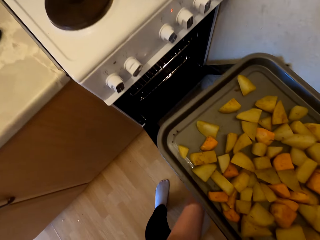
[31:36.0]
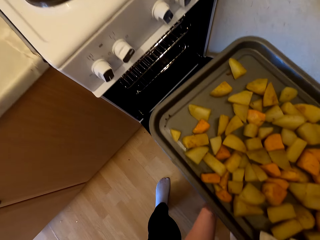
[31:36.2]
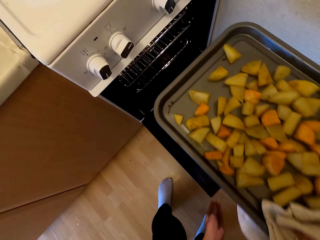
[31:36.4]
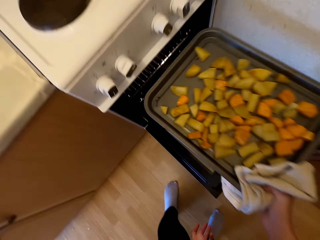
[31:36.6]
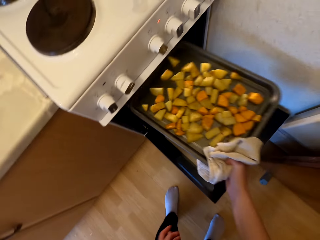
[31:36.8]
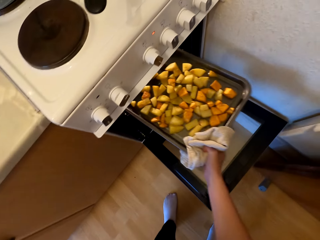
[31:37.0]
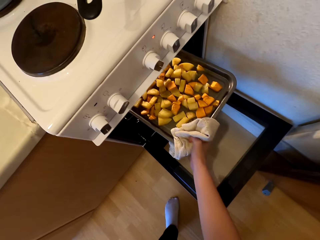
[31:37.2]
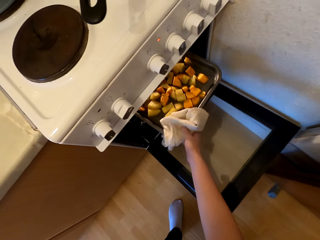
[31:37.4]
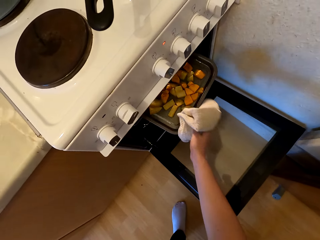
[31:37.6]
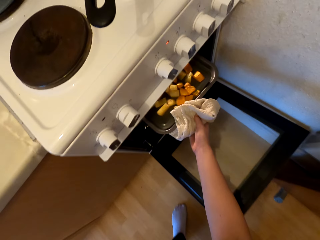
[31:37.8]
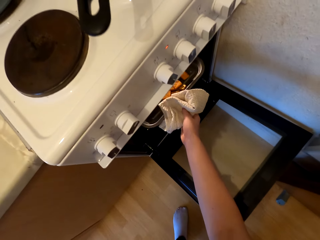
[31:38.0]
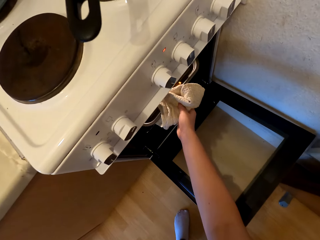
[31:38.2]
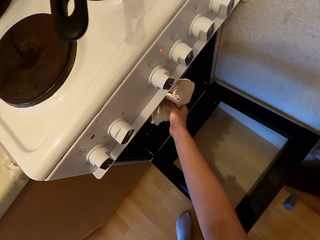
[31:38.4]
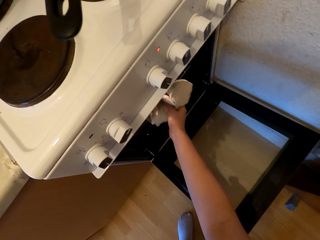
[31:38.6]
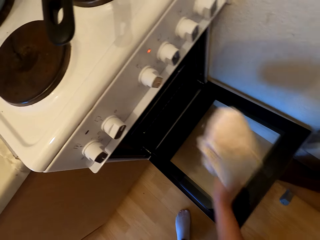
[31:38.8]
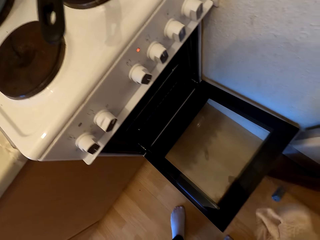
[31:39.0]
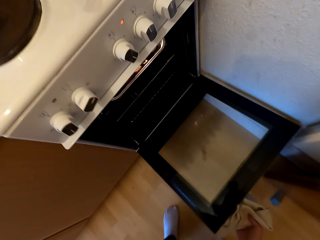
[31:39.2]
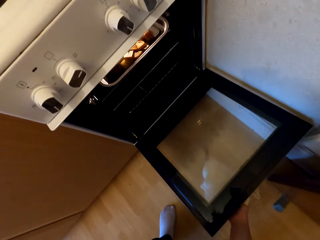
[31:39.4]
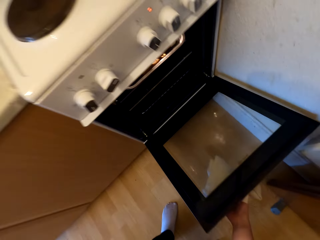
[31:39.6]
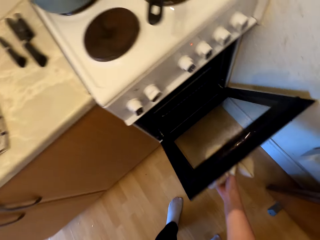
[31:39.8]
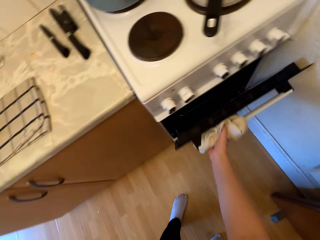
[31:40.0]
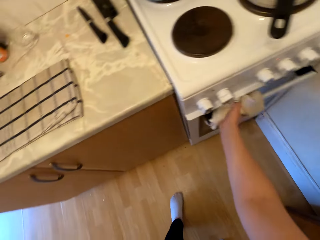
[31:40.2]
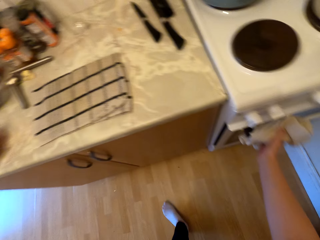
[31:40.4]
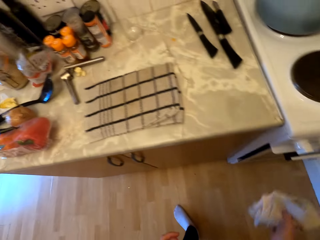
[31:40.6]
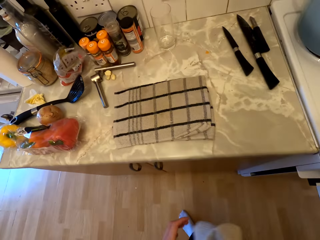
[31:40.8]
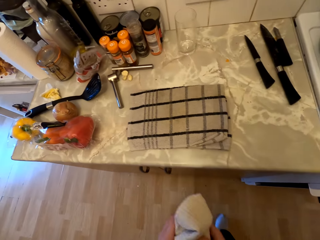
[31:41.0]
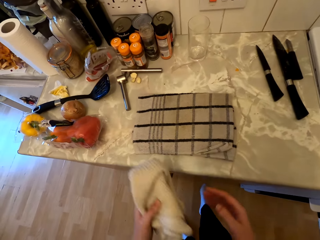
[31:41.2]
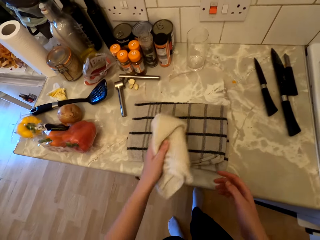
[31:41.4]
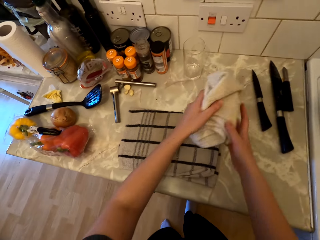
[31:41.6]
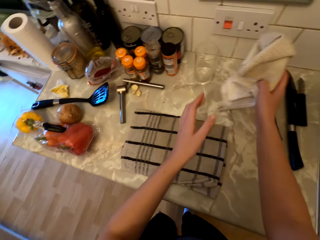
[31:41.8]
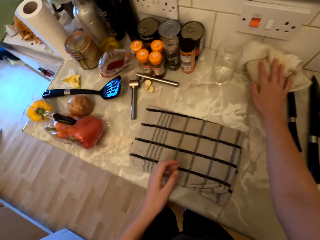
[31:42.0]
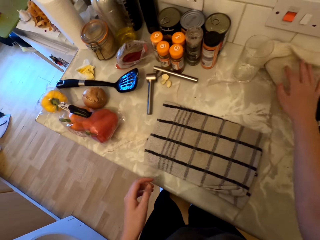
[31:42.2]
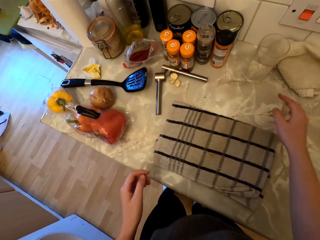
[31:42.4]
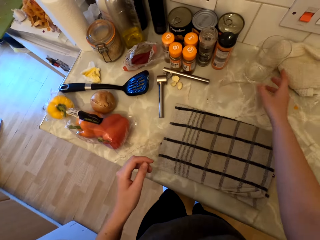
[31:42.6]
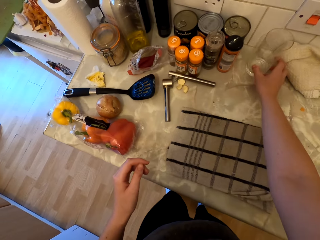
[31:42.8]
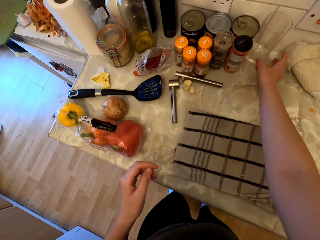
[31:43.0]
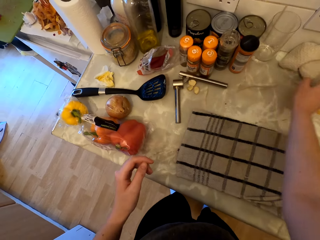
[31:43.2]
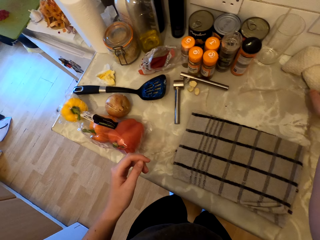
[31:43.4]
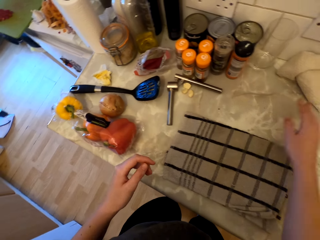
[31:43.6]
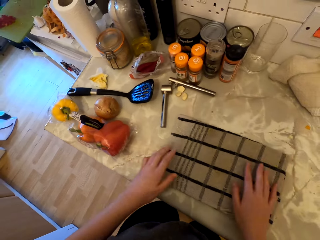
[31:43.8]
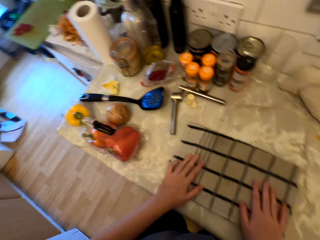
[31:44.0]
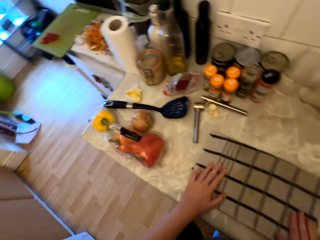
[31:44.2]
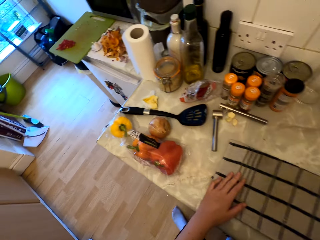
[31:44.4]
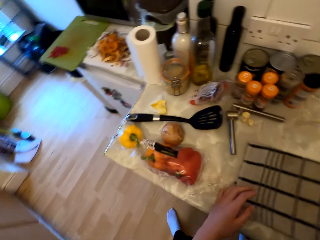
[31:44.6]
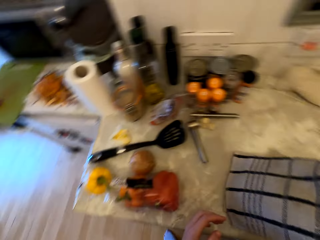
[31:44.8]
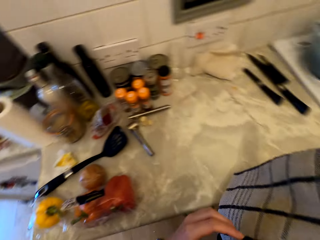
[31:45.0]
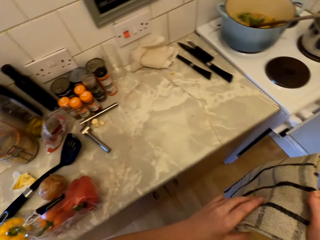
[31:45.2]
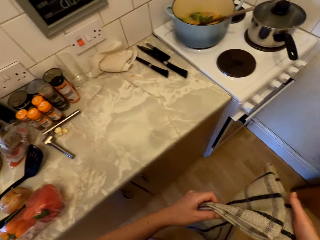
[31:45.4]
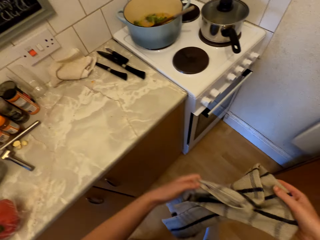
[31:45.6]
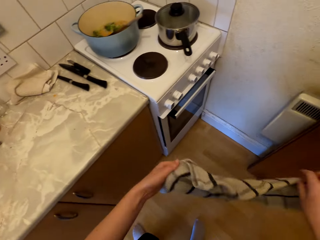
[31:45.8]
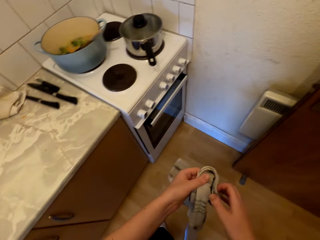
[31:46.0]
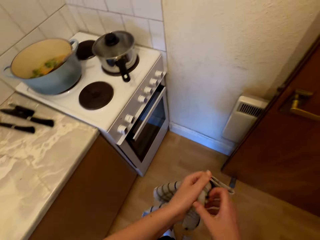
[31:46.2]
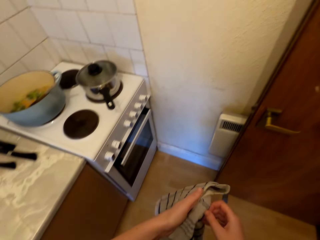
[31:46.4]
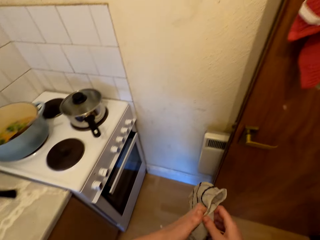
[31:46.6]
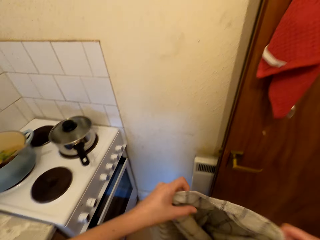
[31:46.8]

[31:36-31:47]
The camera wearer pulls the oven door. She places the tray in the oven. She holds the door with her right hand. She closes the oven door. She holds the kitchen towel in her left hand. She holds the kitchen towel in her right hand. She places the kitchen towel on the countertop. She pushes the glass with her hand. She holds the kitchen towel with both hands. She unfolds the kitchen towel. She picks up the towel from the cabinet.

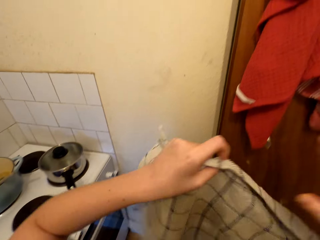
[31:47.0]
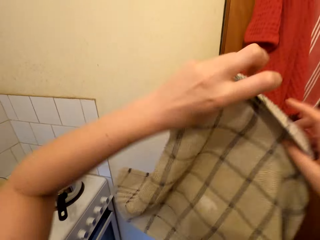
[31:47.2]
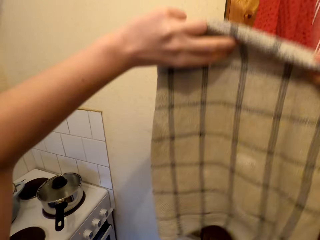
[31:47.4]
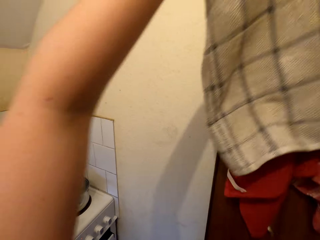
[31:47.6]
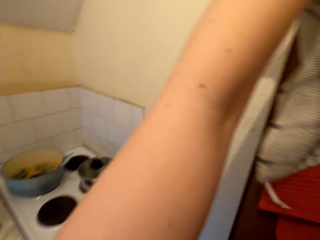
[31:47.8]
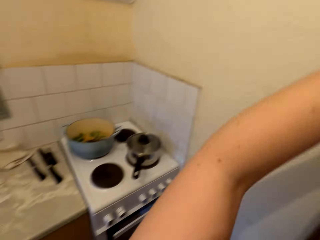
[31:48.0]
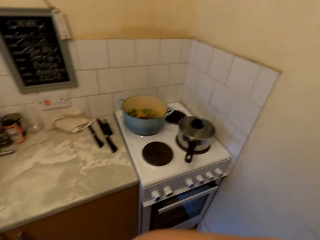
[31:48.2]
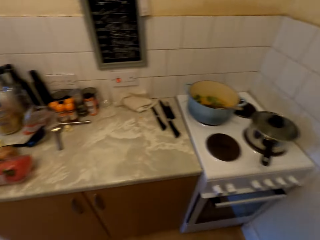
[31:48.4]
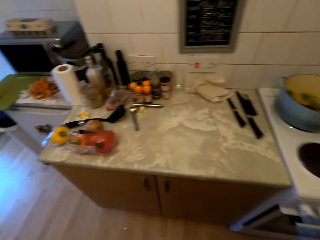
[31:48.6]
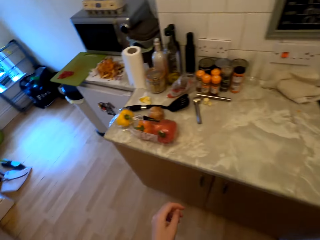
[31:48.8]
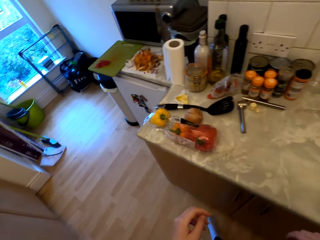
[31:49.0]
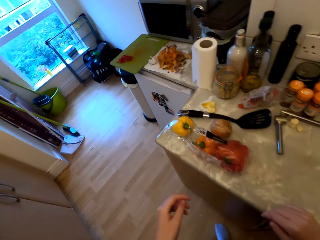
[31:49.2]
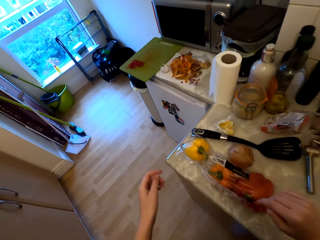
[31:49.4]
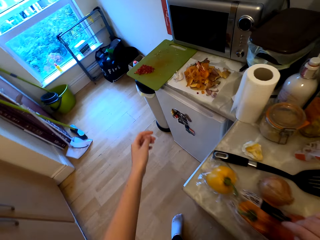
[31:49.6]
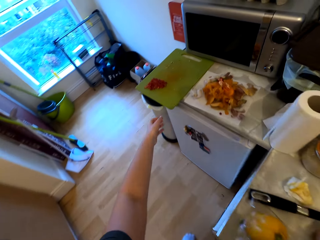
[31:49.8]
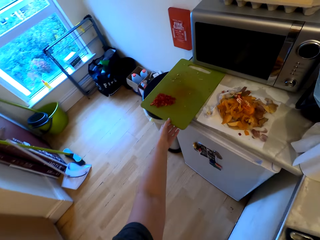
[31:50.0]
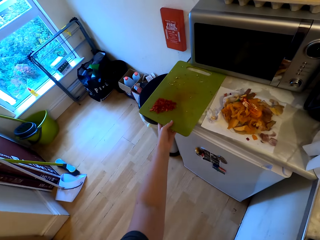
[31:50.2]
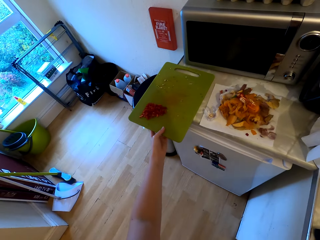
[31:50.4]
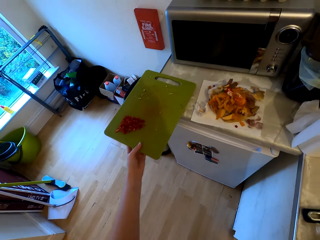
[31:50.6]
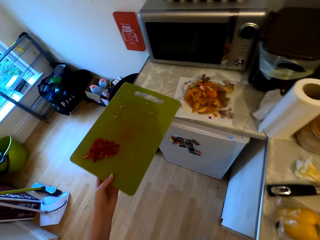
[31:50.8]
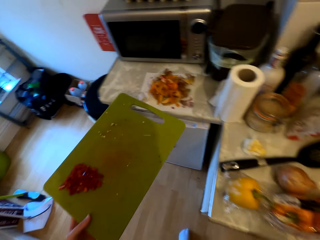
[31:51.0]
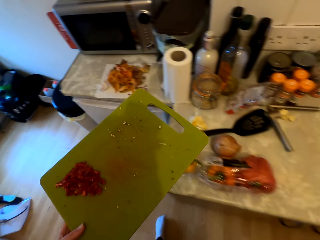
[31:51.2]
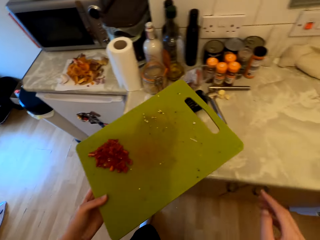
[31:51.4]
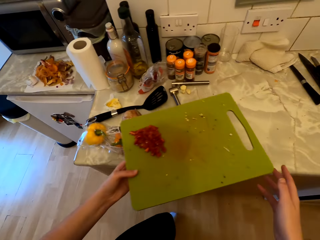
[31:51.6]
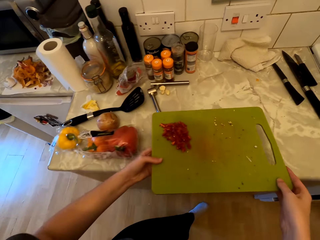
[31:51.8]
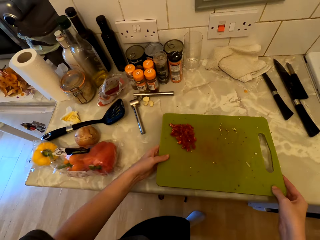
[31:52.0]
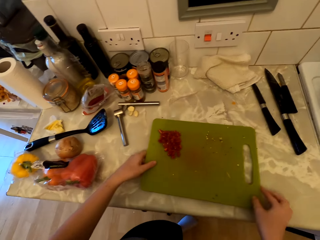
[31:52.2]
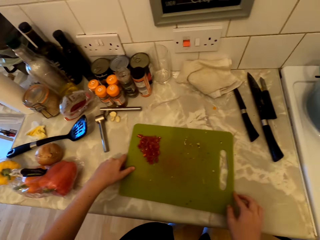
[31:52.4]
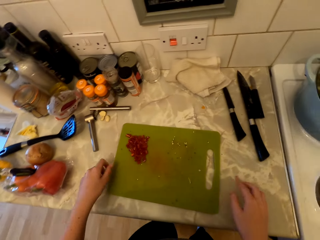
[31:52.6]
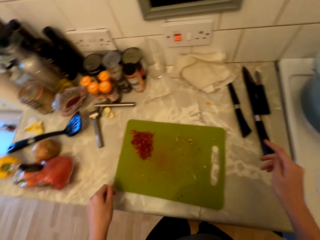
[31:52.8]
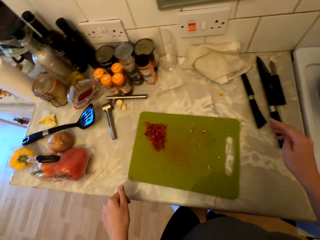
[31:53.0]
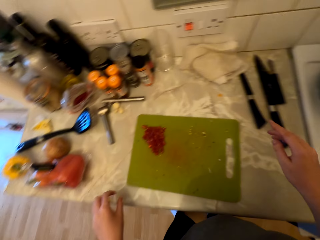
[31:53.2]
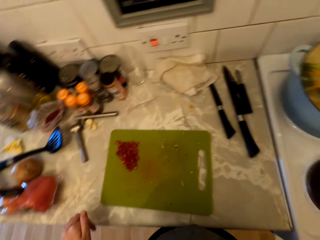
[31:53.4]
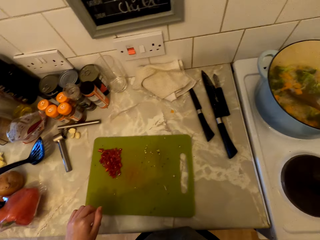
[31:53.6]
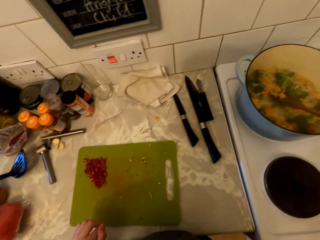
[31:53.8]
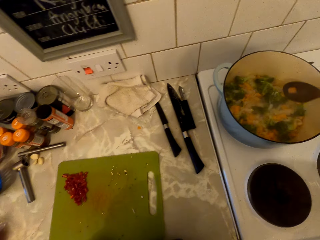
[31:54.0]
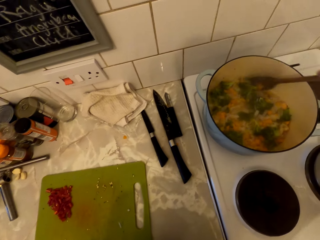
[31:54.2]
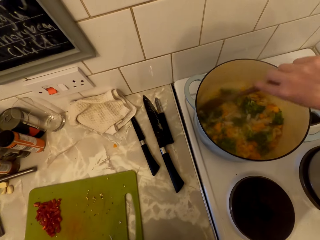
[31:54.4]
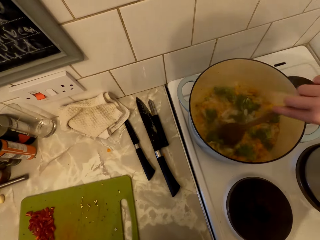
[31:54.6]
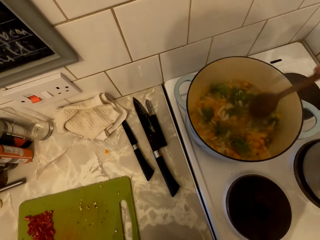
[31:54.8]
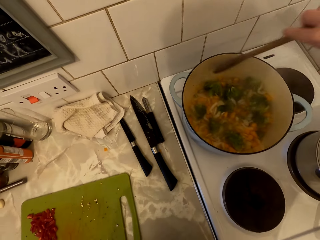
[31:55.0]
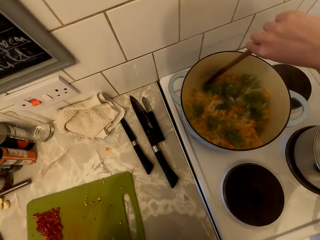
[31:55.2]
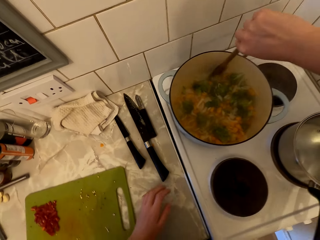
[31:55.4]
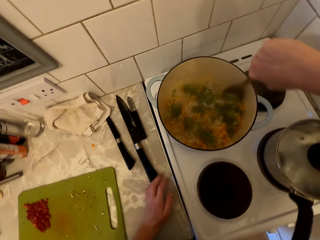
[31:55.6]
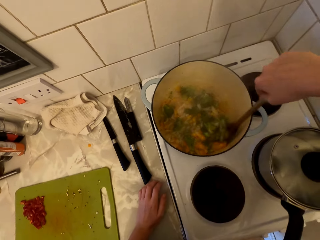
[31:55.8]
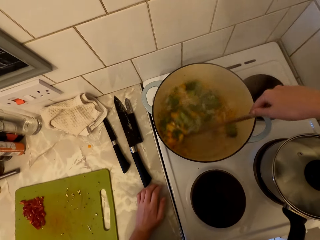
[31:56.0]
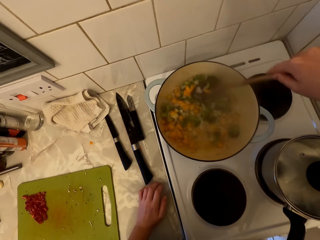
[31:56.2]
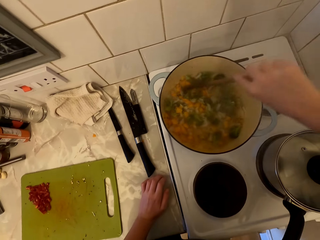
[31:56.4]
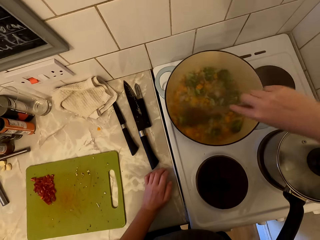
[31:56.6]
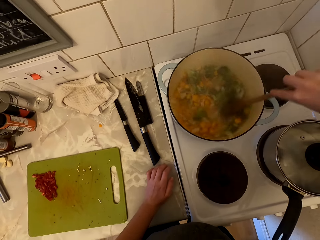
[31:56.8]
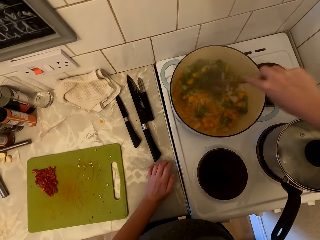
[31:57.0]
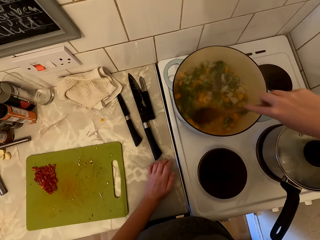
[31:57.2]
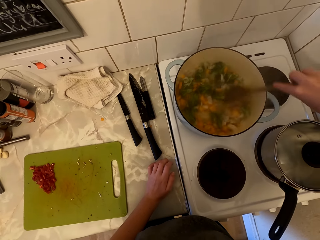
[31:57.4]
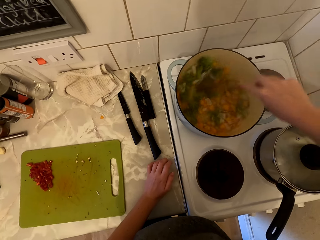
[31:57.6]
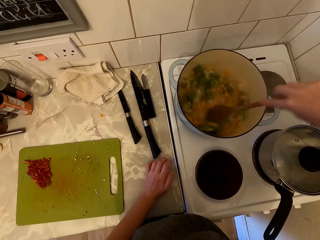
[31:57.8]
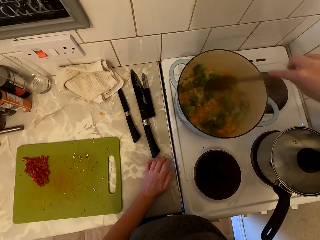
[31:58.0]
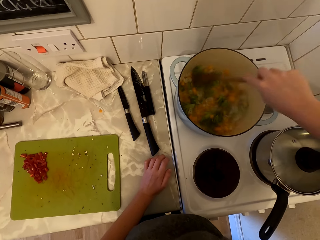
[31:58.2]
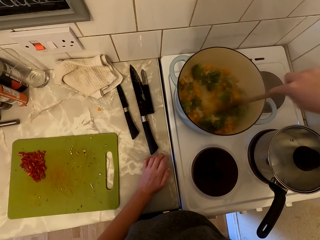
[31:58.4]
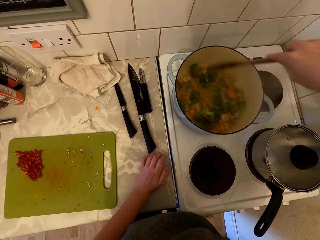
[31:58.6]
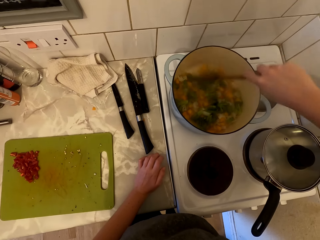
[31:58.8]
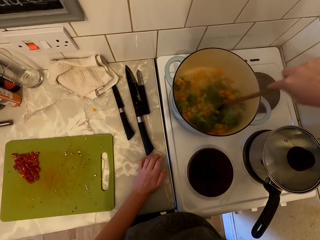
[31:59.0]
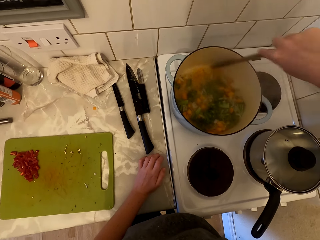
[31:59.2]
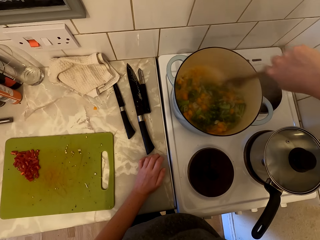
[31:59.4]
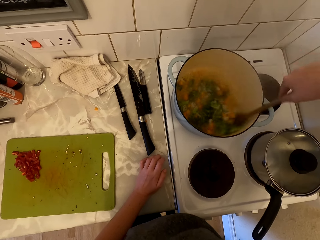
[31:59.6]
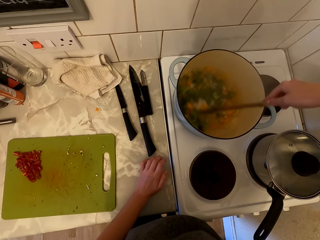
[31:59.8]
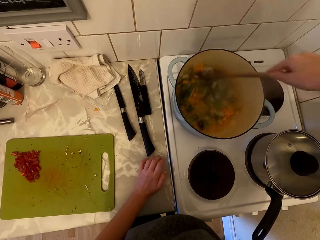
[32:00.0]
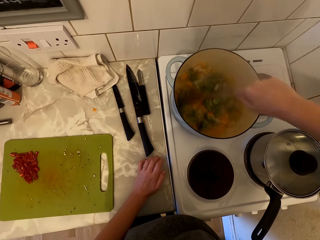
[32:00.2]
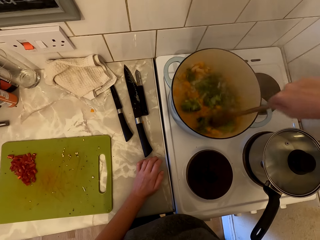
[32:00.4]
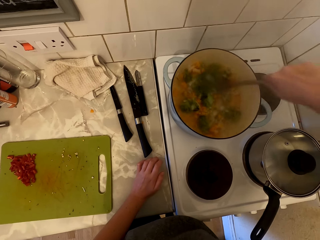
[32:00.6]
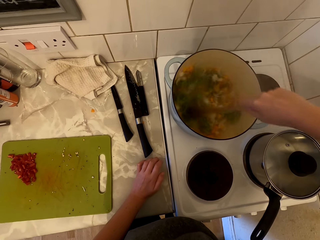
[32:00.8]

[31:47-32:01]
The camera wearer hangs the kitchen towel on the door. She walks to the fridge. She picks up the chopping board. She holds the chopping board with both hands. She places the chopping board on the countertop. She holds the wooden spoon with her right hand. She stirs the vegetables with the wooden spoon. She cooks the food. She rests her left hand on the countertop. She stirs the vegetables with the wooden spoon.
